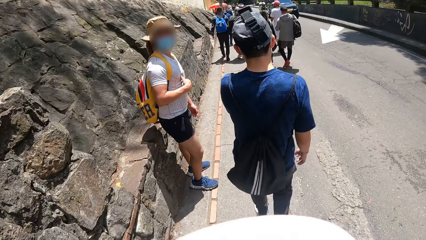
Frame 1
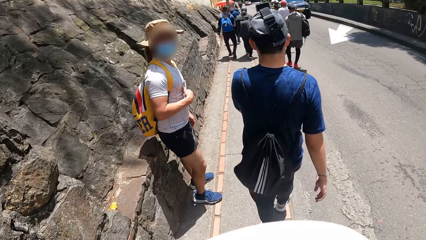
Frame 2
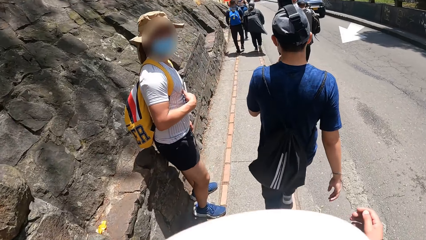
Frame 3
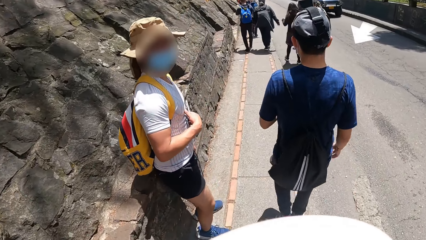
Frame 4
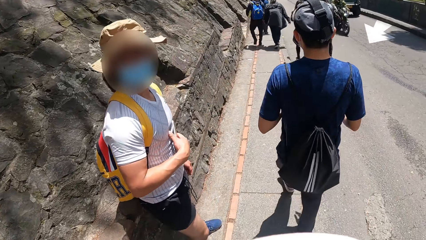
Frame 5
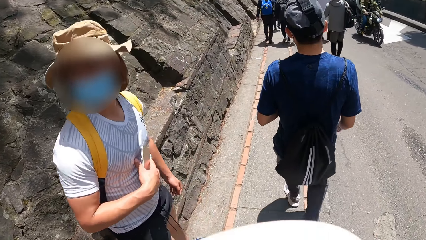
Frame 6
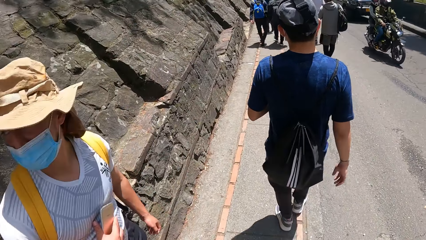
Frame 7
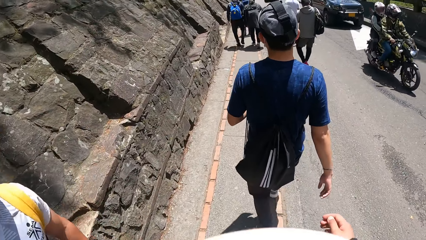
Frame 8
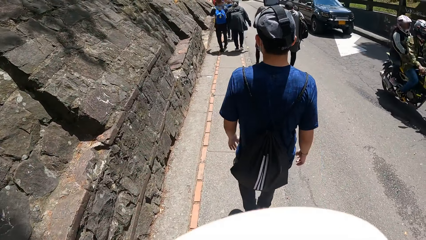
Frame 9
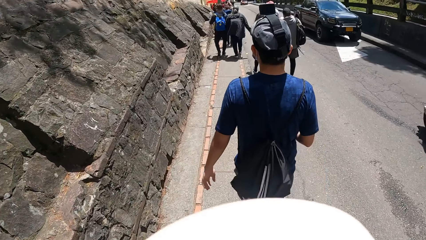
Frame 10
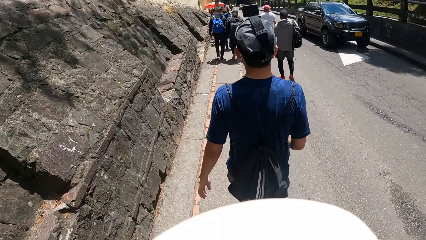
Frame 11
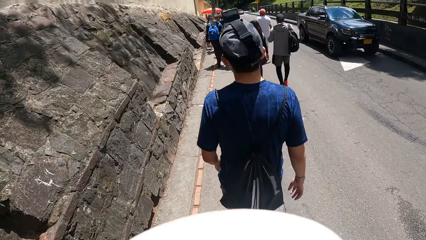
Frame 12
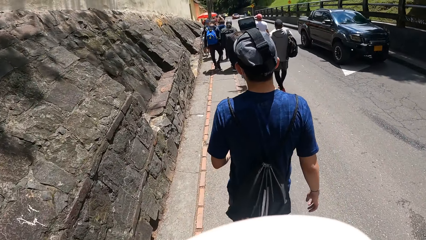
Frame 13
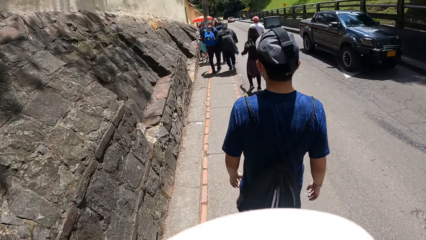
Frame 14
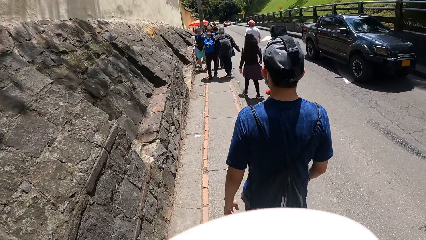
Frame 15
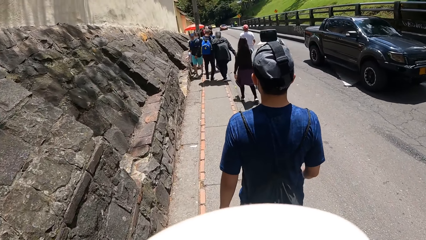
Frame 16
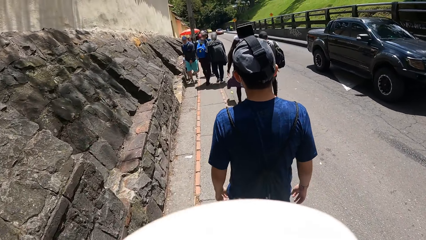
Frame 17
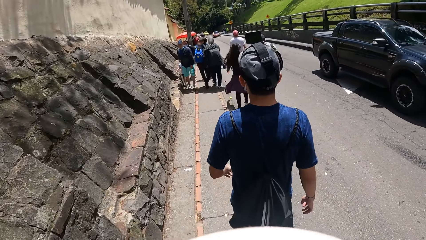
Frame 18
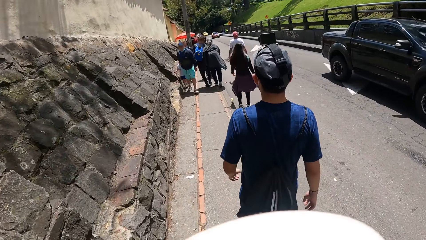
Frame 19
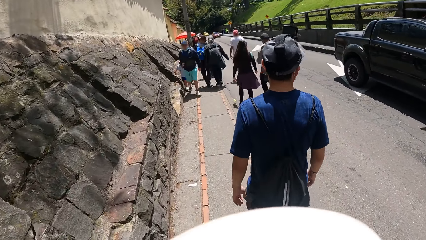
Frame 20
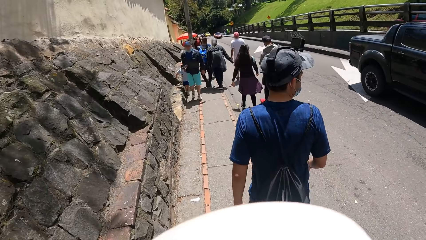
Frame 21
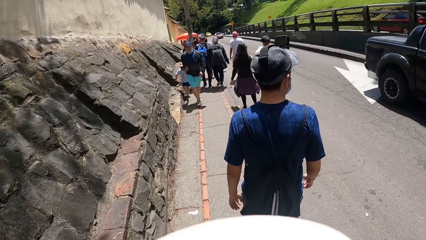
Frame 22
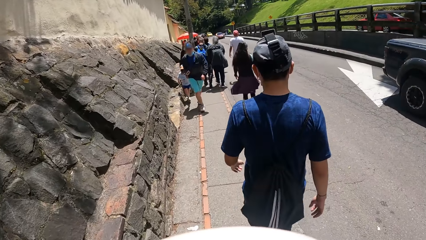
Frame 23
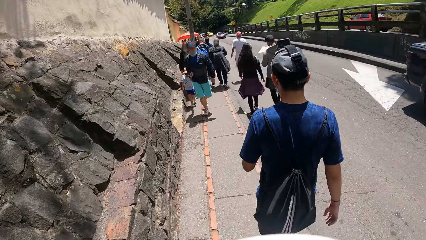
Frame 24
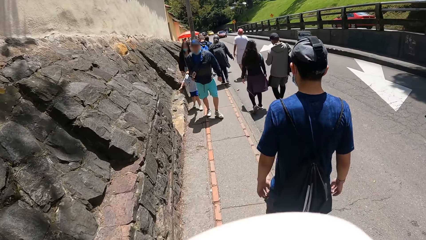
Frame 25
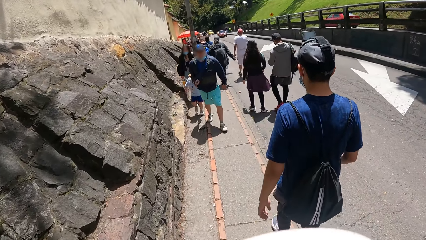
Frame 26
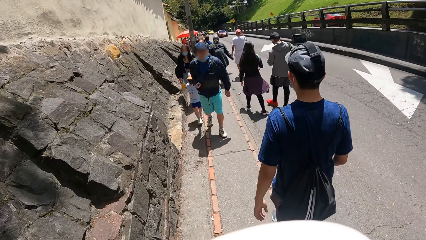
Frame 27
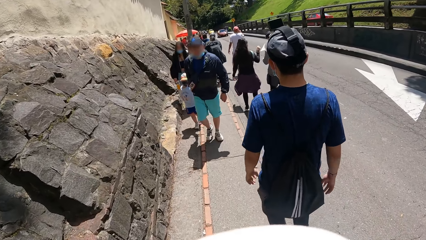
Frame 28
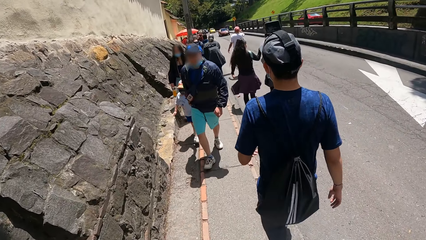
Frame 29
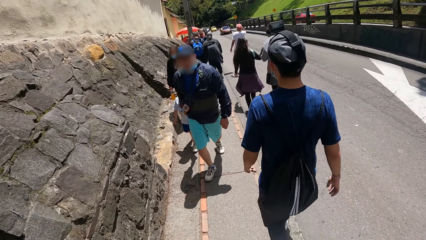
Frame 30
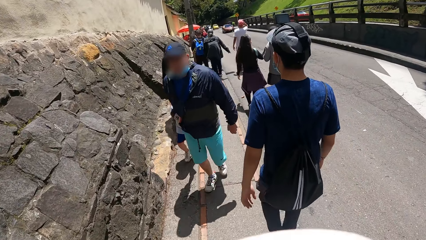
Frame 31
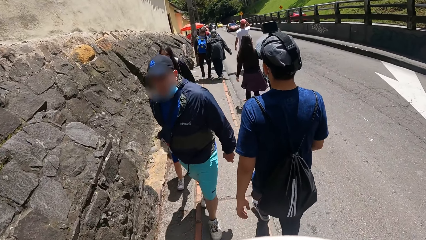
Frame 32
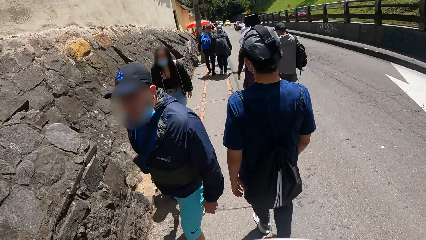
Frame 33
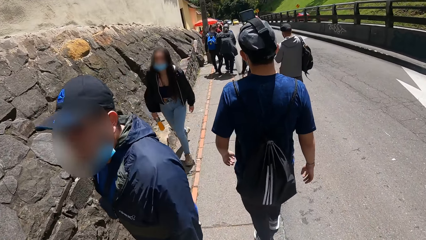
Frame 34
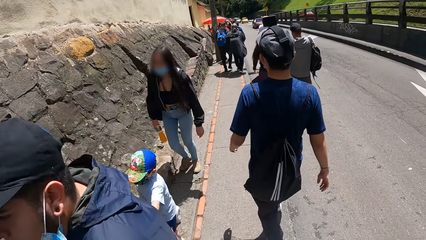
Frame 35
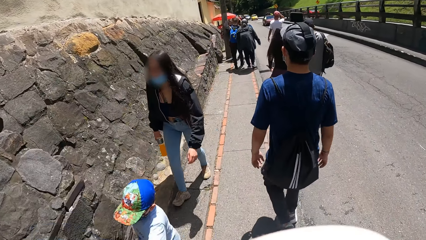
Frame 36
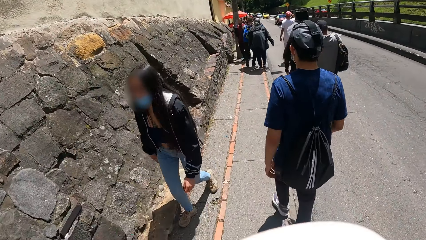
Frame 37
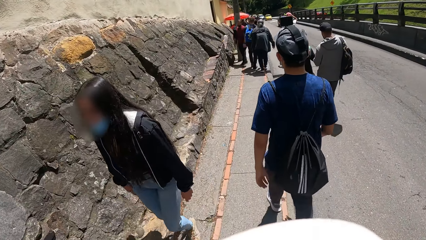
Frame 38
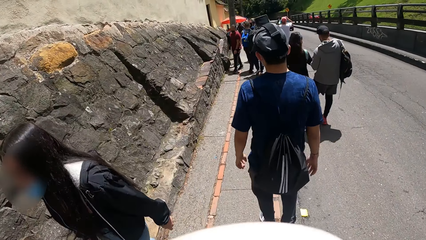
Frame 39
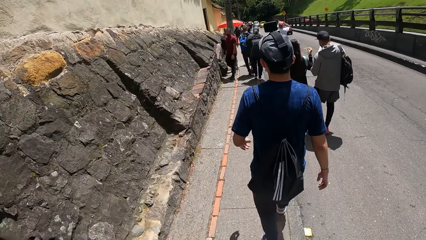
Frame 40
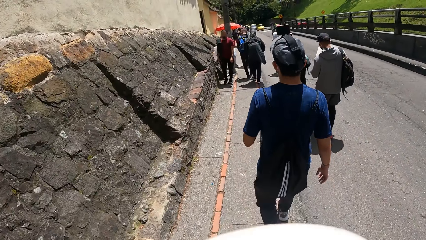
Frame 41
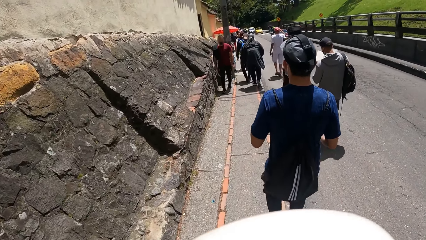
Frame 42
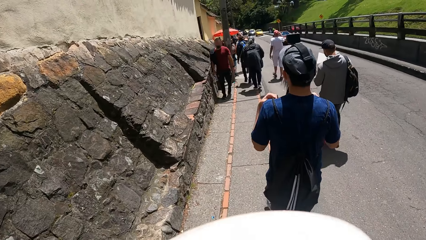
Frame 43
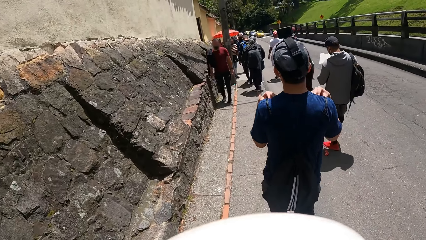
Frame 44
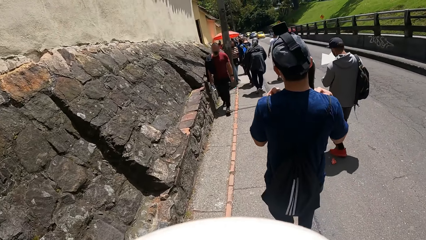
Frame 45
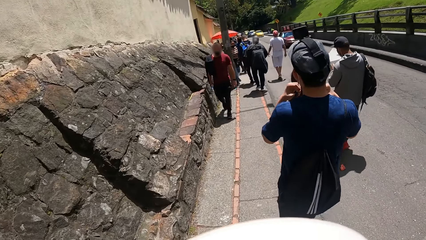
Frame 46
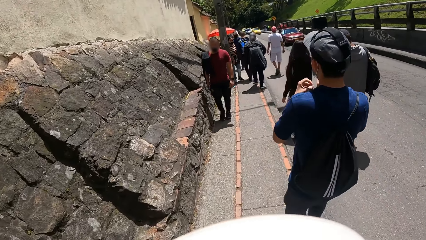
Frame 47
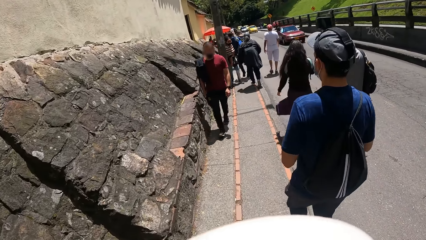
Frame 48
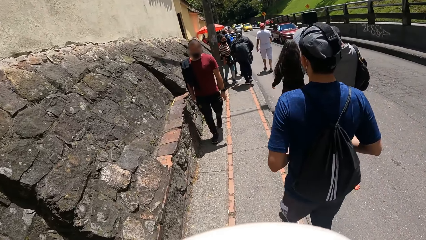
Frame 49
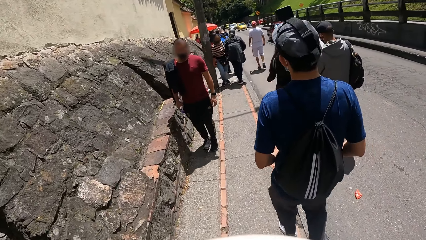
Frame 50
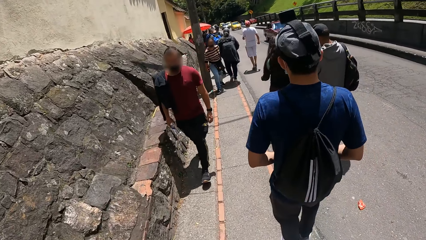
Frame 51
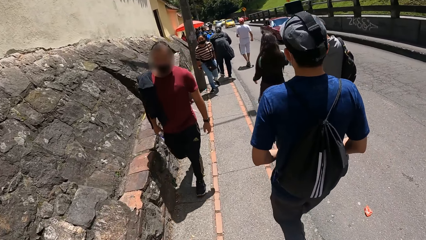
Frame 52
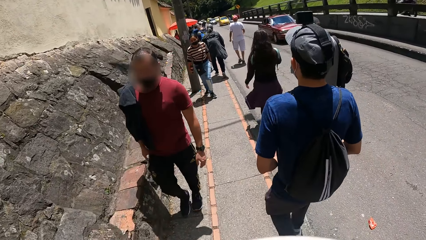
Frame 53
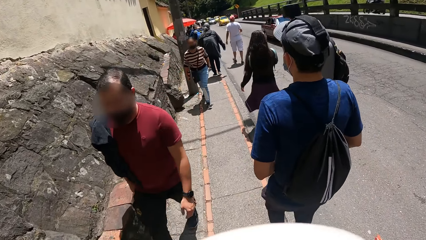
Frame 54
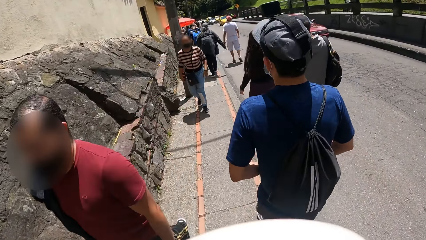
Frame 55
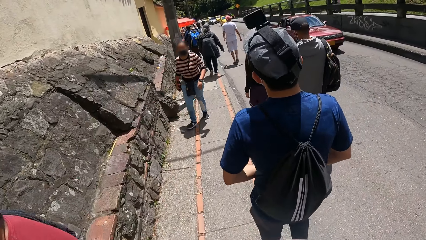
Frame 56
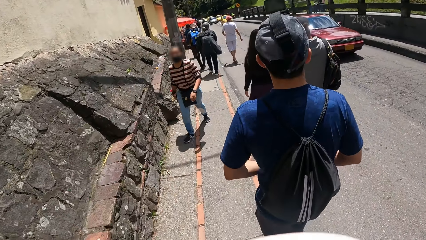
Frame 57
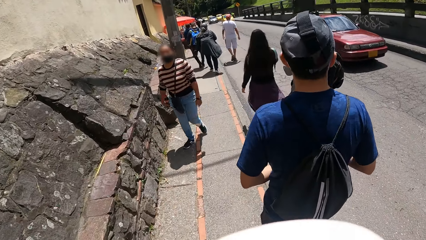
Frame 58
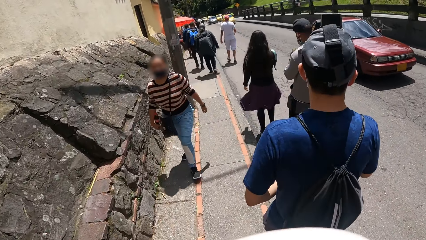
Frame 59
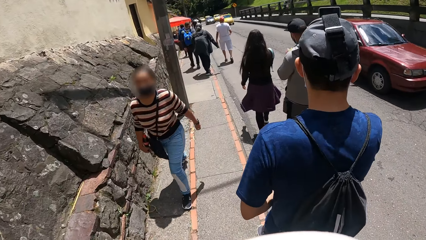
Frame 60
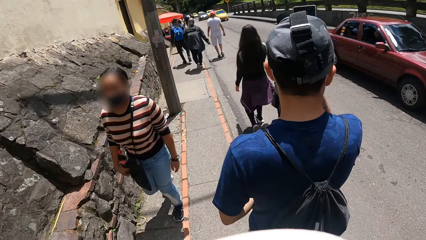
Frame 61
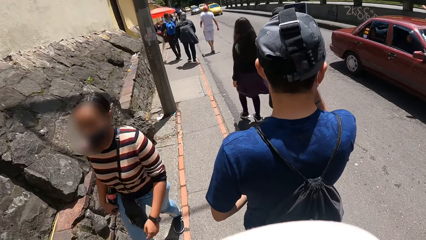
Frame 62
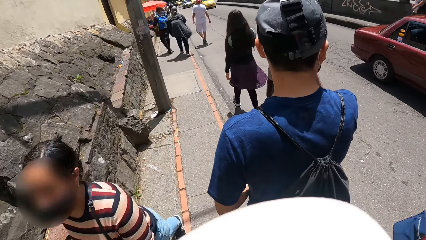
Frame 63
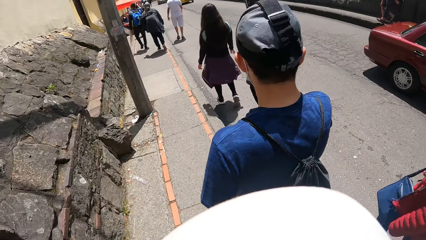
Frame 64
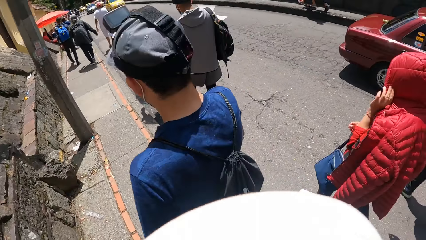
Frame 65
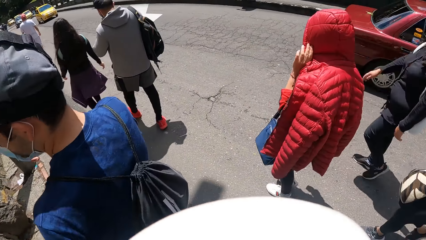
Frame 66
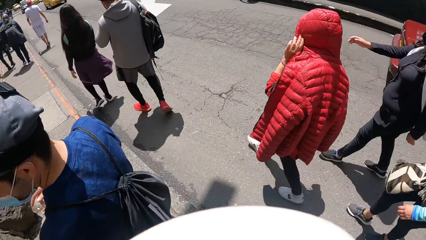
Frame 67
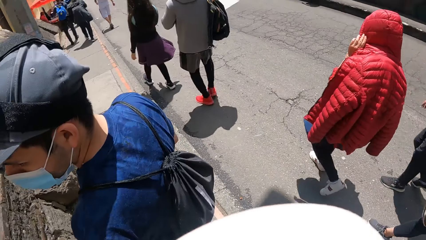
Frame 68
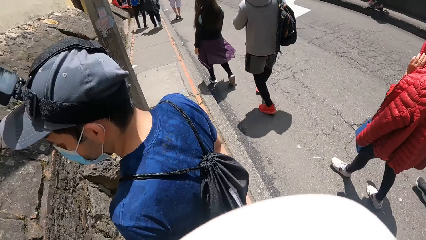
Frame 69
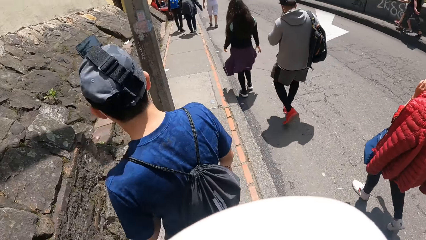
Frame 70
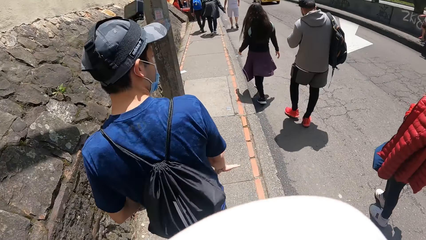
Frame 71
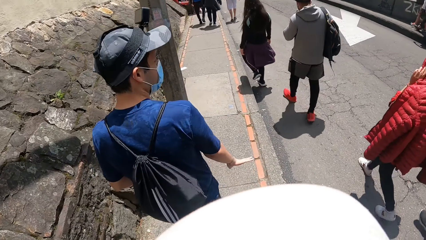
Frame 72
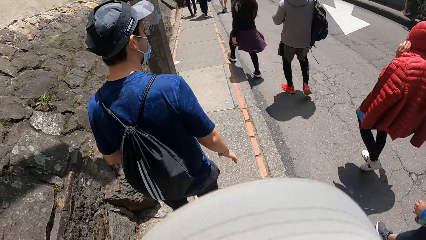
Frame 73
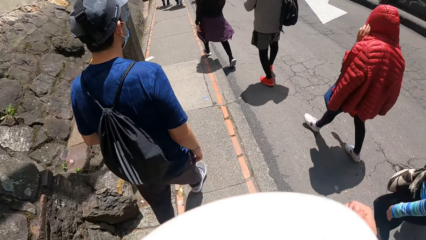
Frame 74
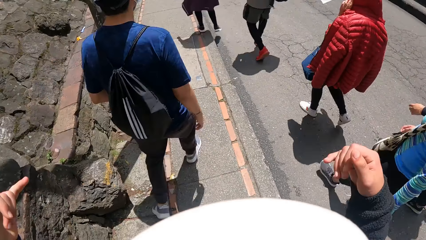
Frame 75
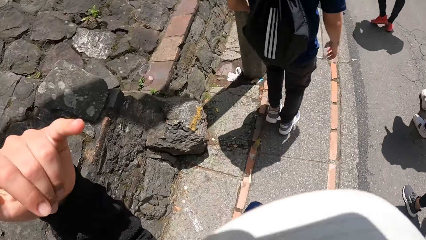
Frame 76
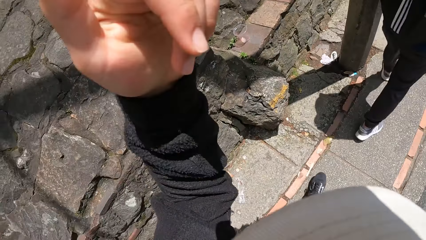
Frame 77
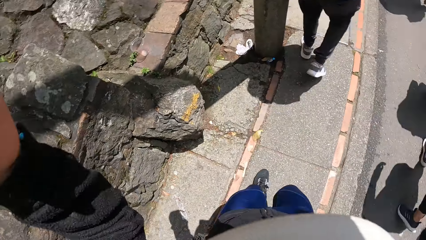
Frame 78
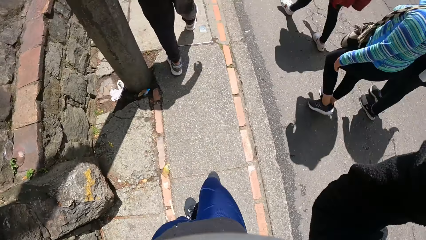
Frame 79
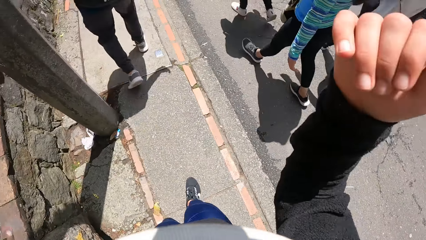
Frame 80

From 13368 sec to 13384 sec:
A man talks to the camera wearer. The camera wearer walks in the streets. The man adjusts his back bag with both hands on the road. The camera wearer gesticulates with both hands on the road. They do something.
